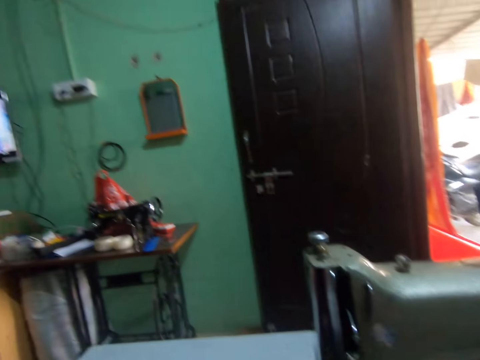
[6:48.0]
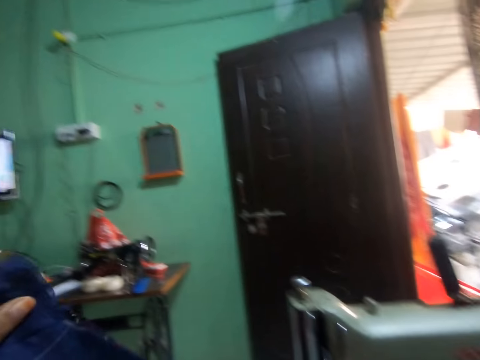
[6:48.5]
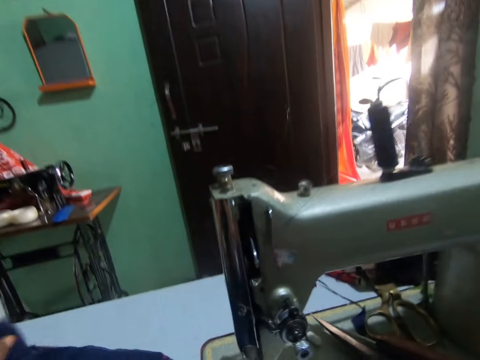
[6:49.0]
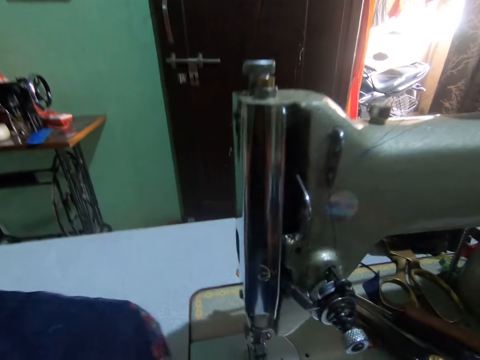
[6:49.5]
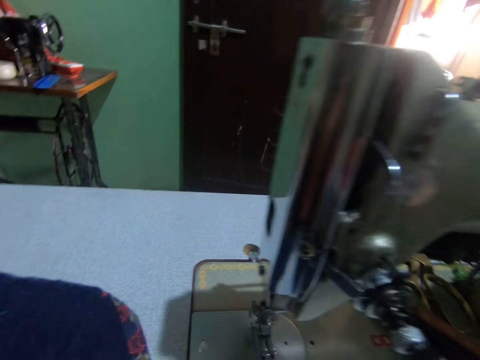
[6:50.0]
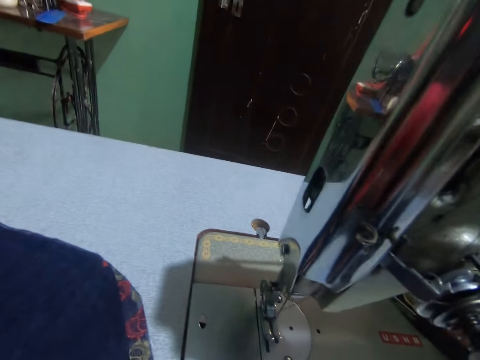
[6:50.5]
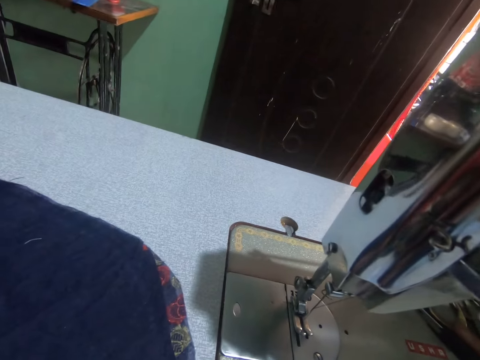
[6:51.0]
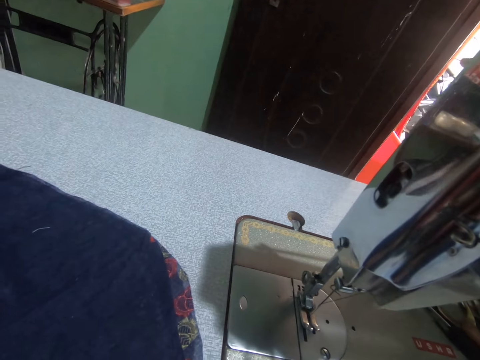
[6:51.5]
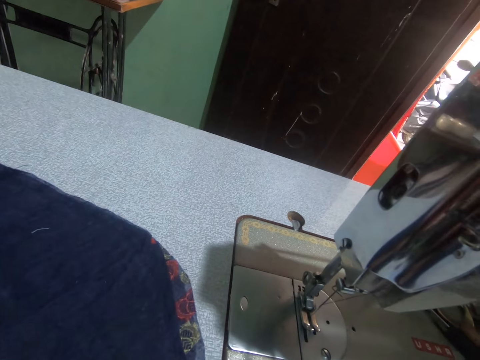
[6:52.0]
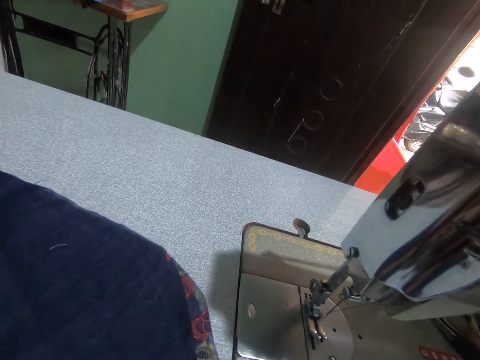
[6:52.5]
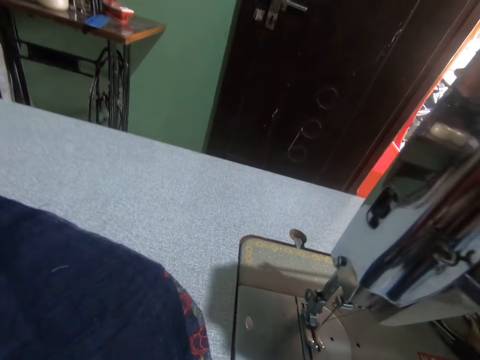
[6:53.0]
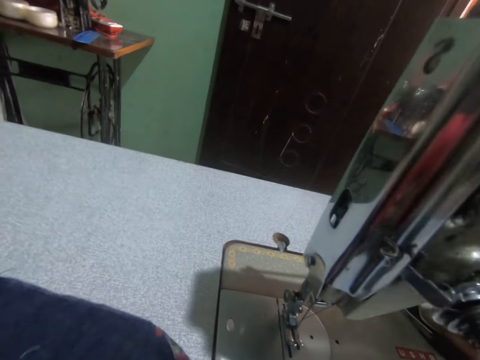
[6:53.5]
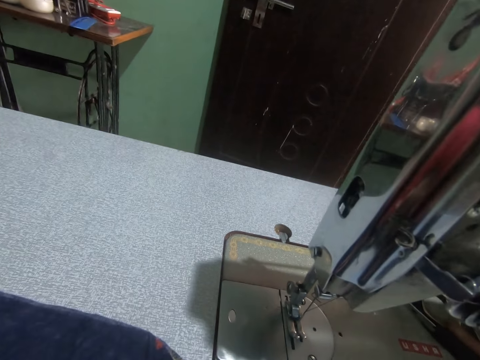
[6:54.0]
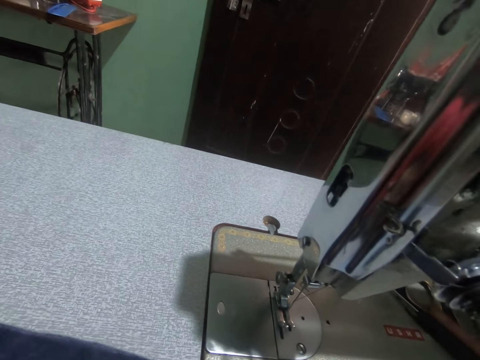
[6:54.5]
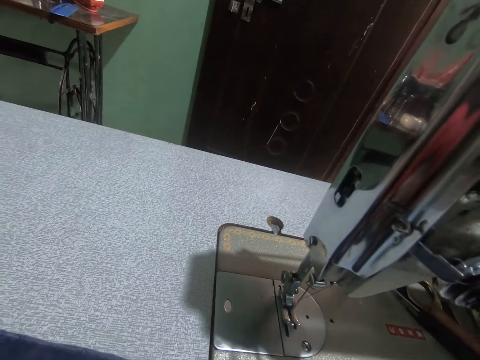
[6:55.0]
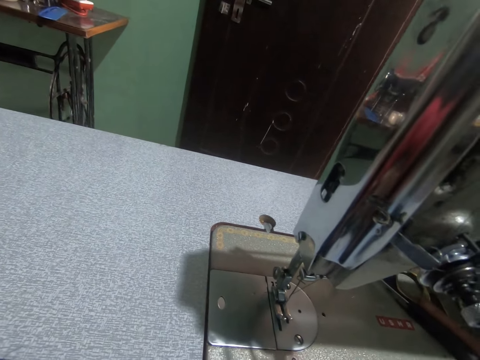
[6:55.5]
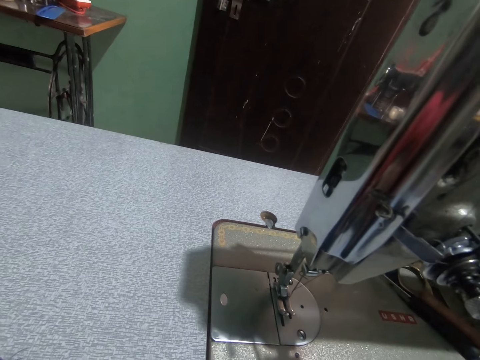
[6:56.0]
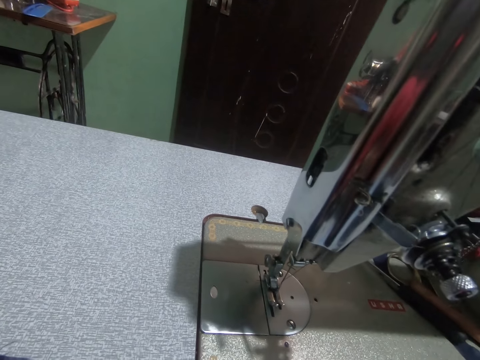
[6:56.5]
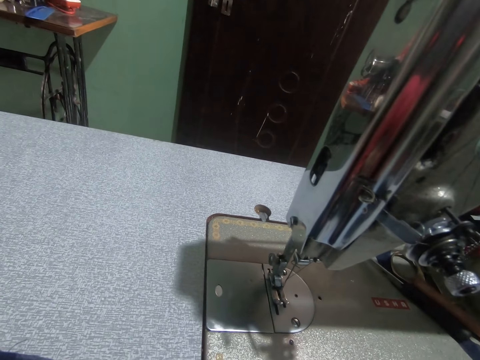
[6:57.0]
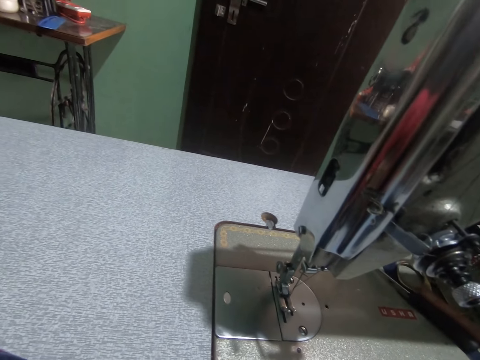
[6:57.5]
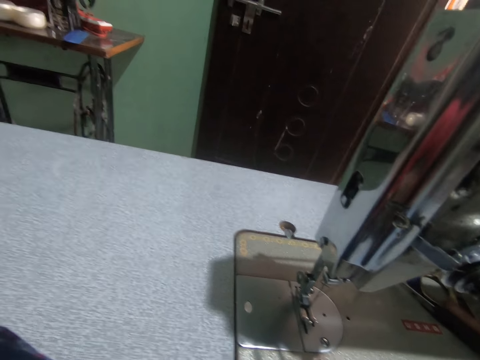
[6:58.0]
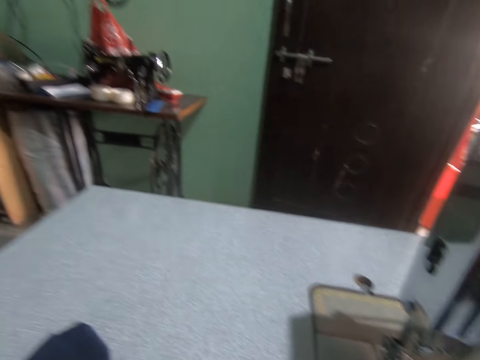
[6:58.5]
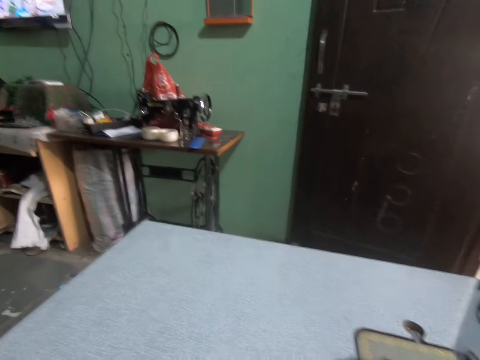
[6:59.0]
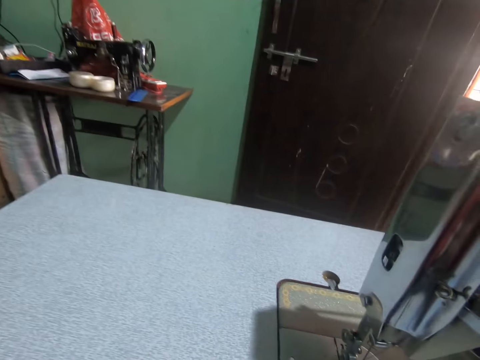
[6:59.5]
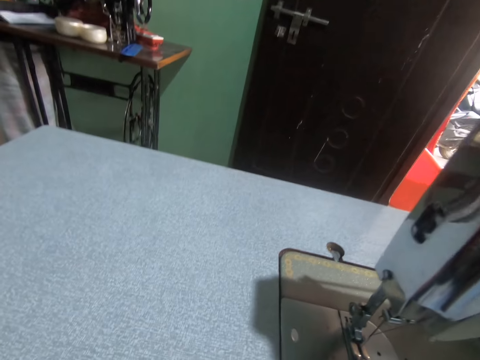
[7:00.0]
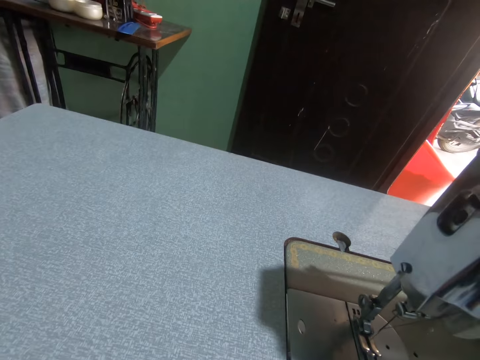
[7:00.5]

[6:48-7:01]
The camera wearer turns the fabric.

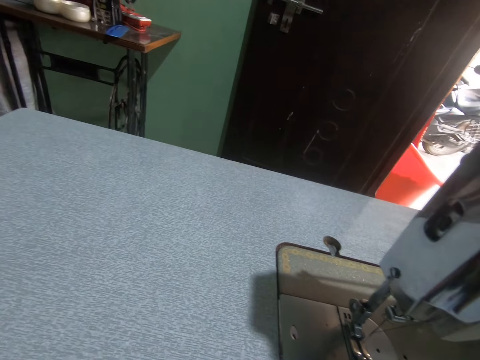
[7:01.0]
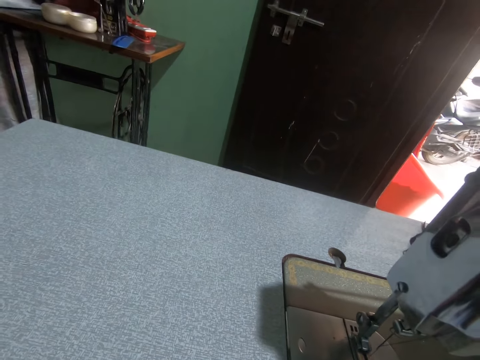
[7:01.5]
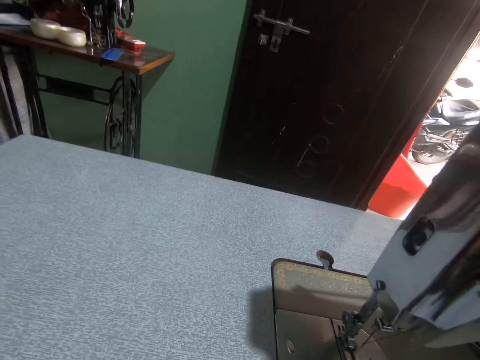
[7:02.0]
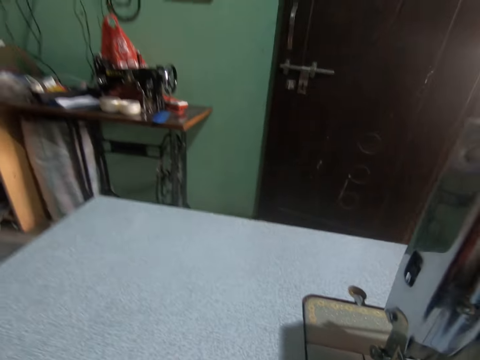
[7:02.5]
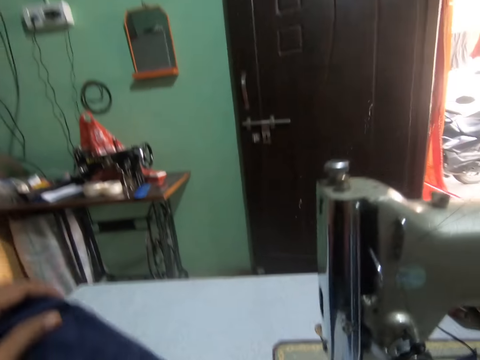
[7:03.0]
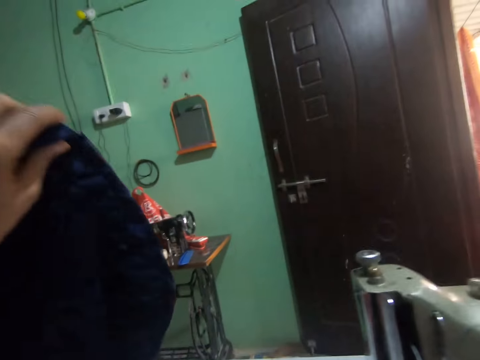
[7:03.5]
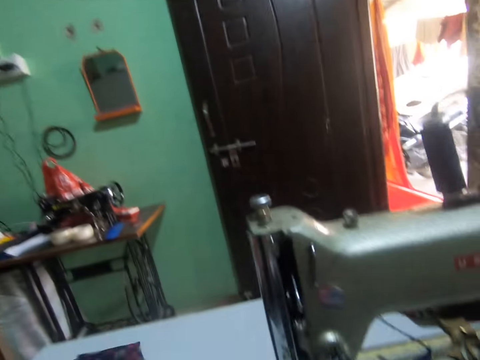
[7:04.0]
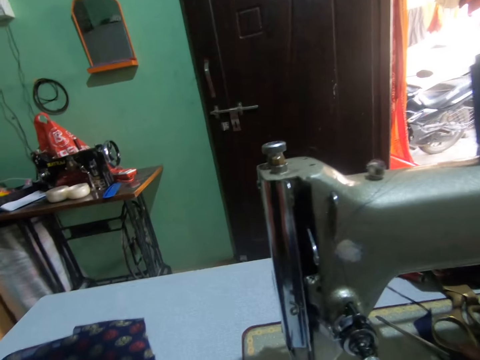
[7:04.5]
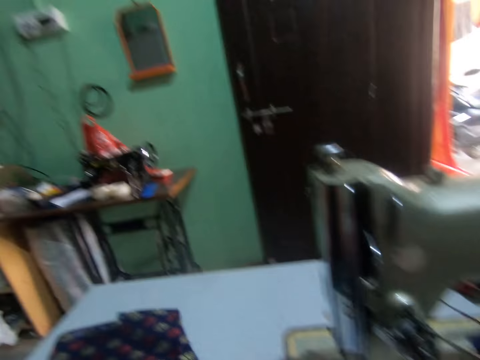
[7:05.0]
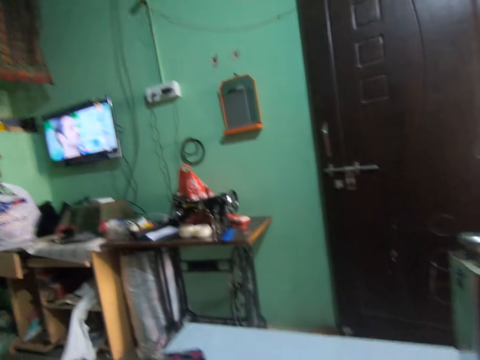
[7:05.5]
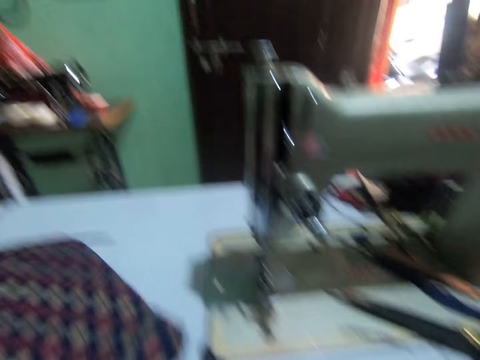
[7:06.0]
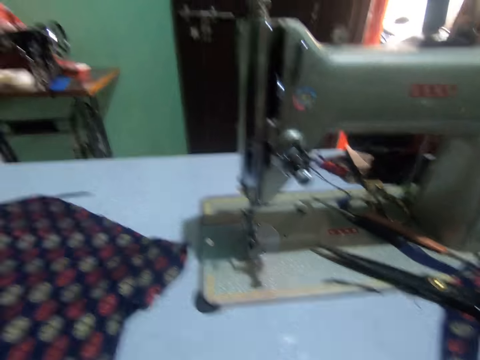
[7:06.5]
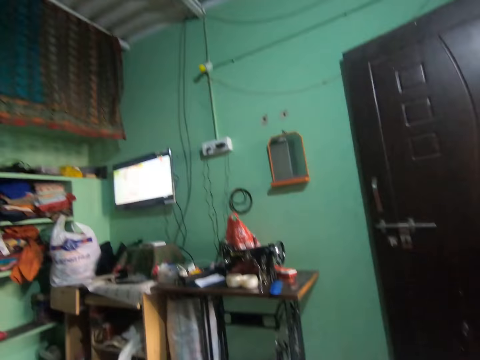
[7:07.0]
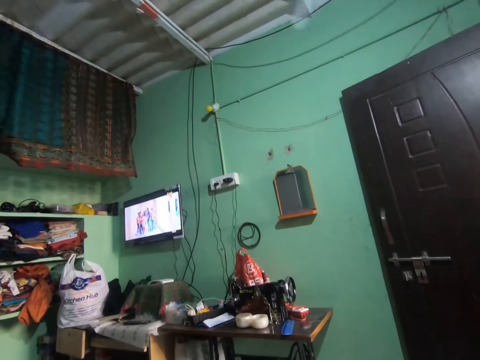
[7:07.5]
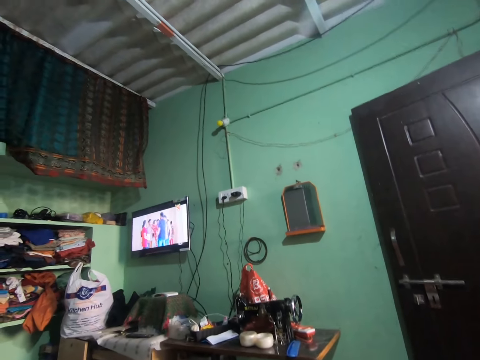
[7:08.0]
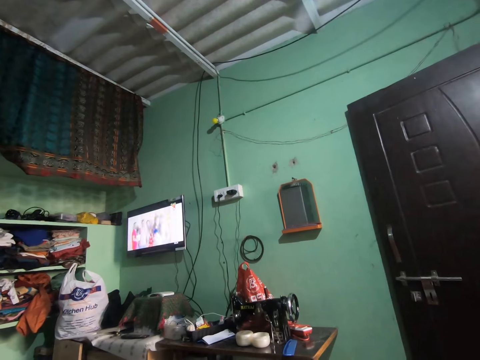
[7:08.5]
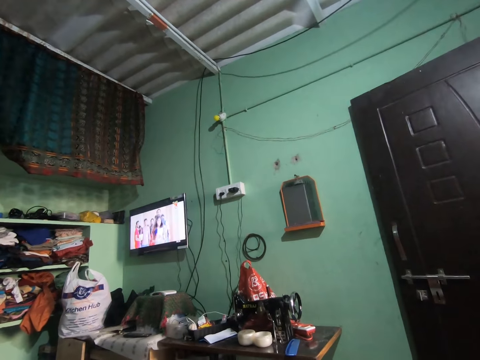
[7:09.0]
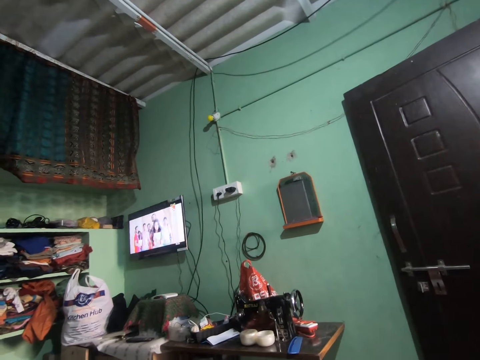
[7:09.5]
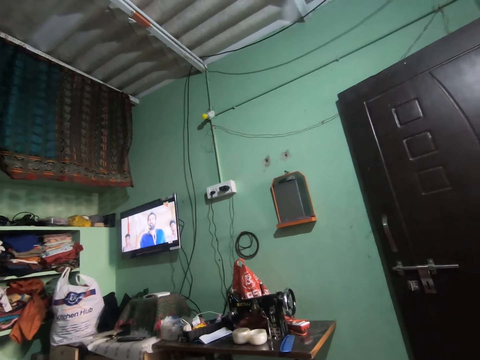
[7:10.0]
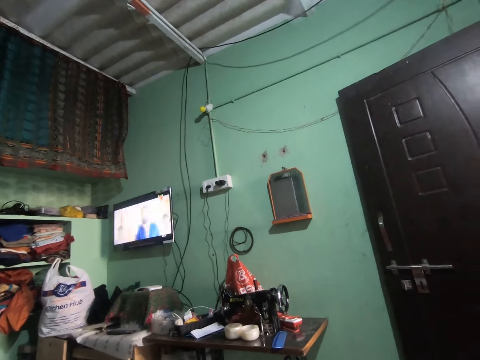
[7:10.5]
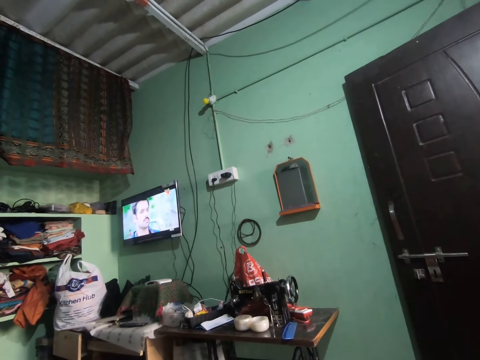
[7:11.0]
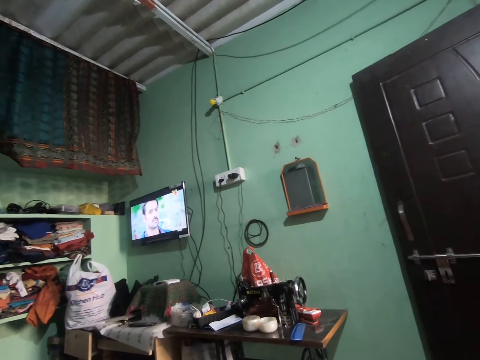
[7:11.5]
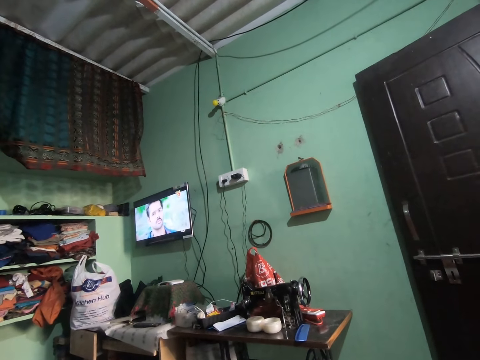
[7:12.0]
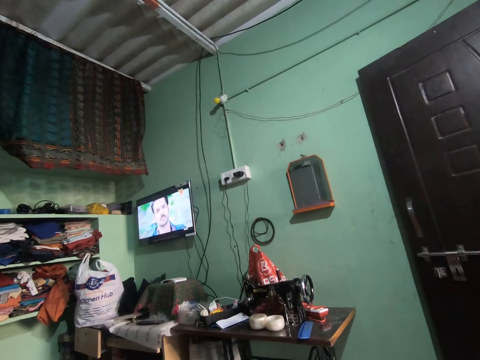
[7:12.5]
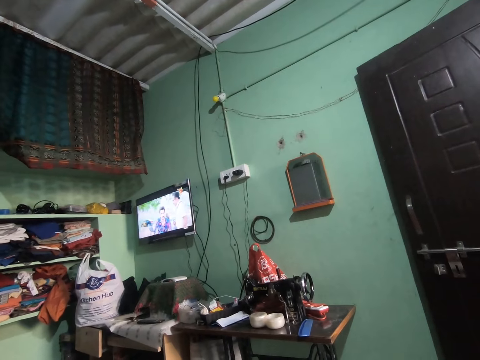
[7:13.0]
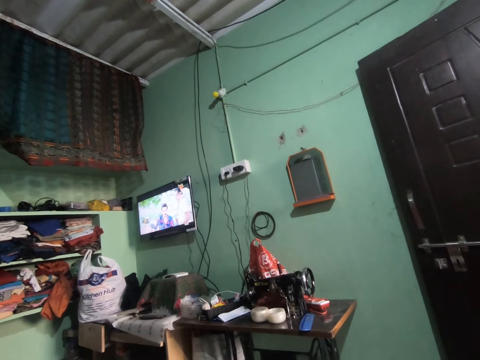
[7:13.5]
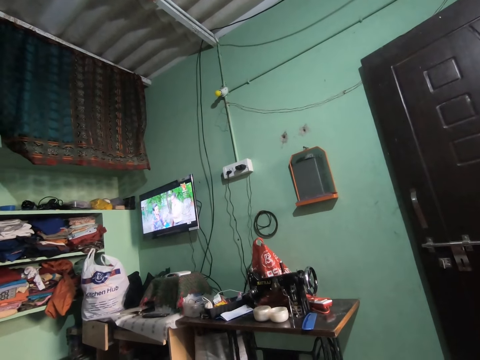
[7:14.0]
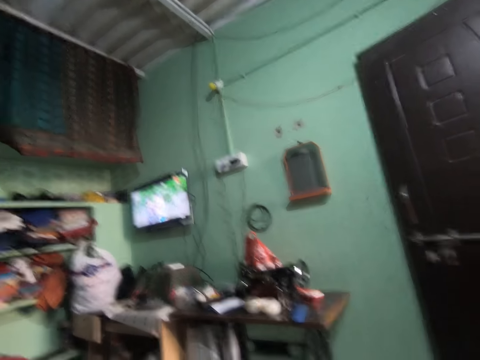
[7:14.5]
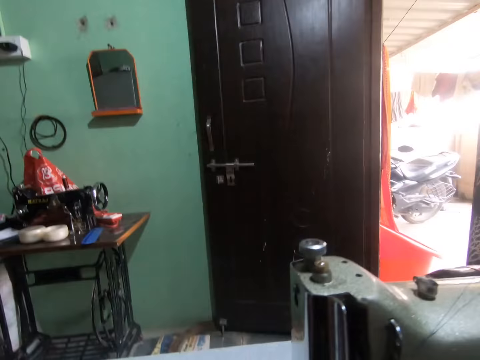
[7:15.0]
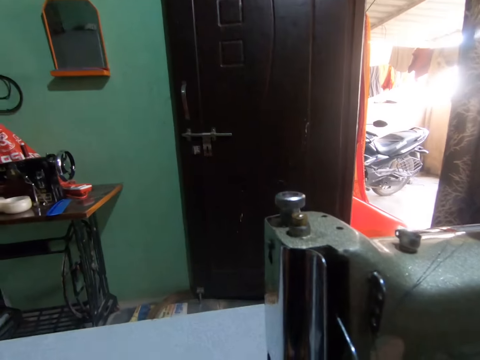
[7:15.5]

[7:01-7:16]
The camera wearer straightens the fabric. They place the dress on the sewing machine with both hands. They watch the television.
